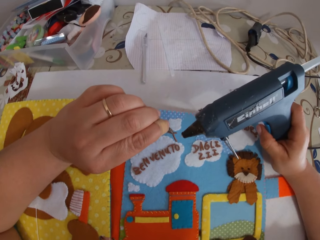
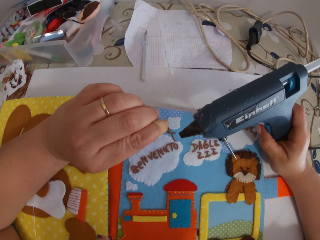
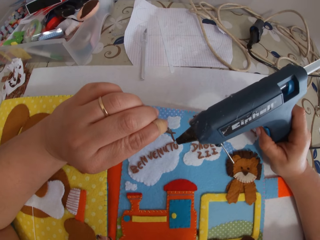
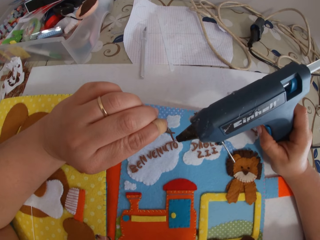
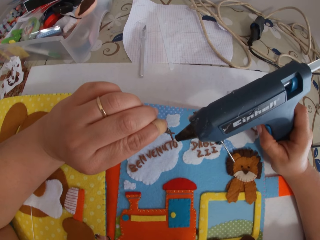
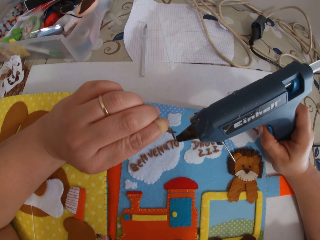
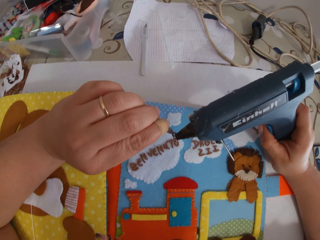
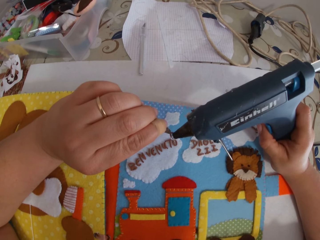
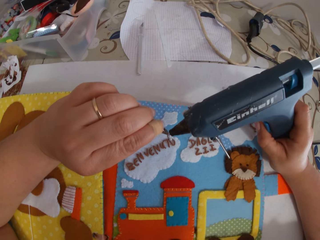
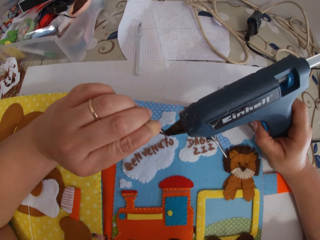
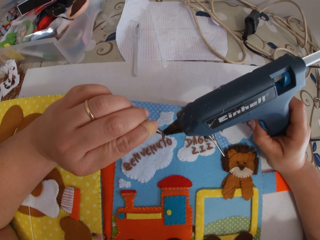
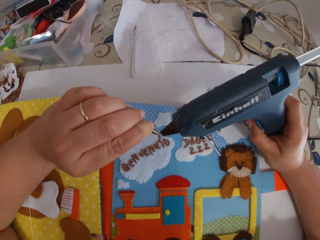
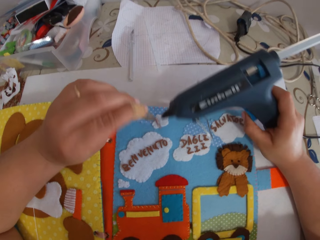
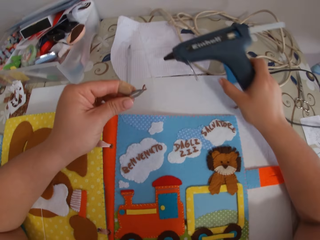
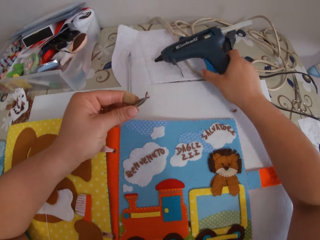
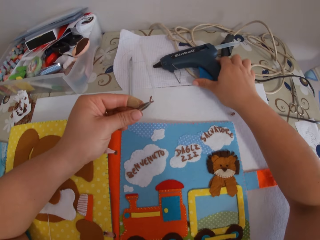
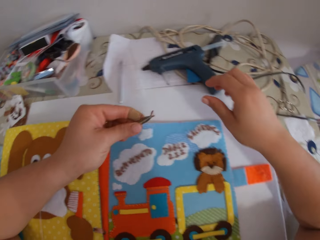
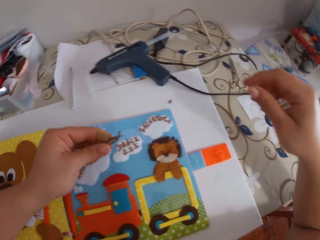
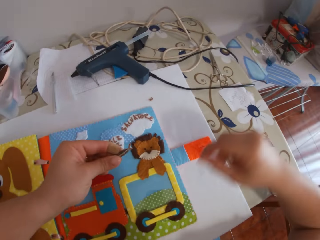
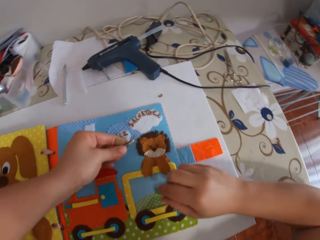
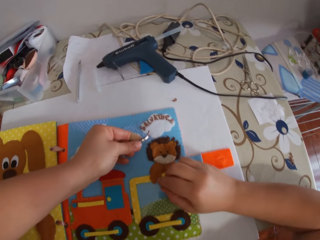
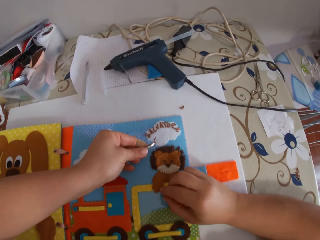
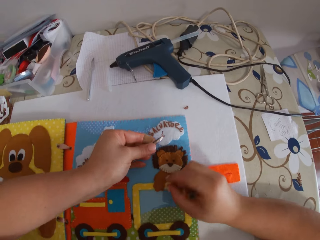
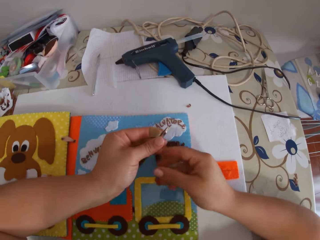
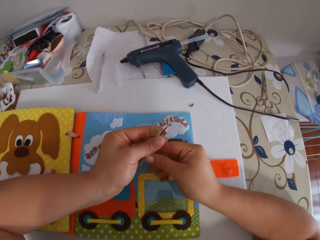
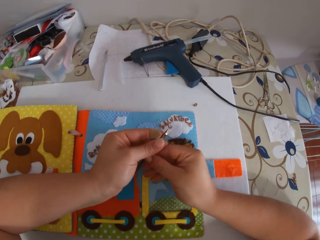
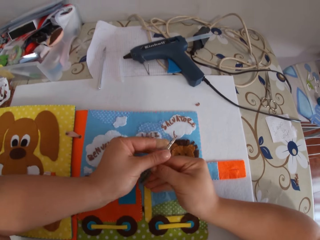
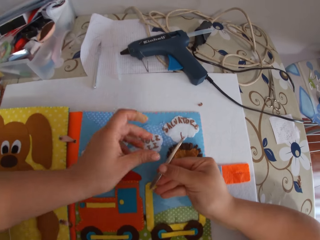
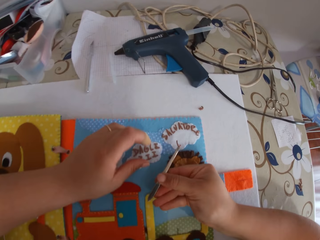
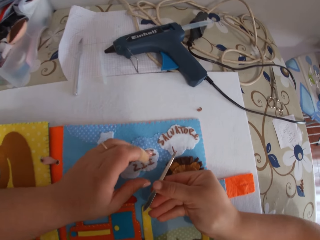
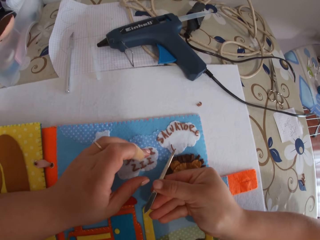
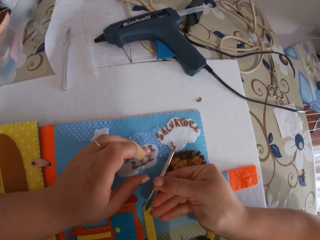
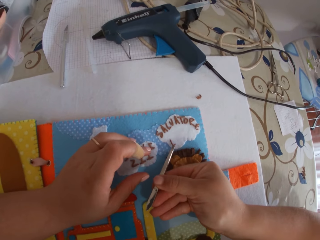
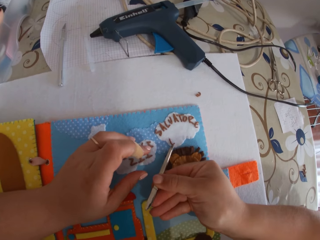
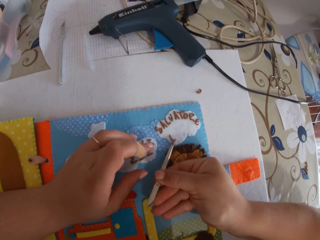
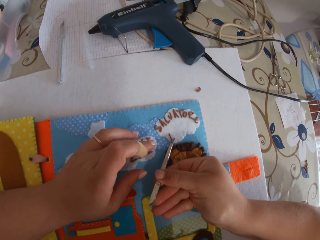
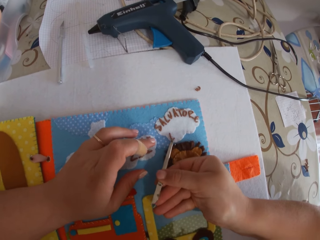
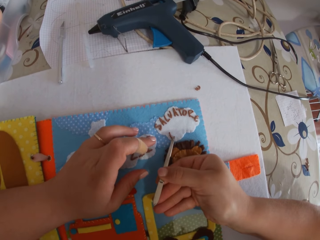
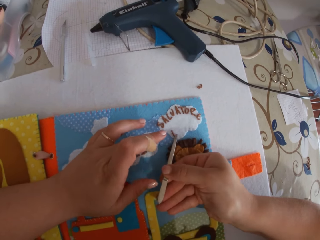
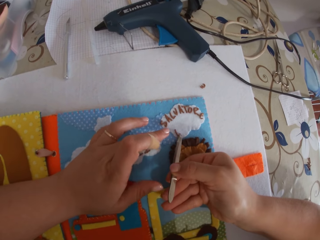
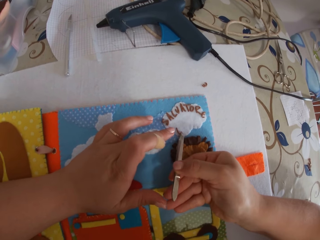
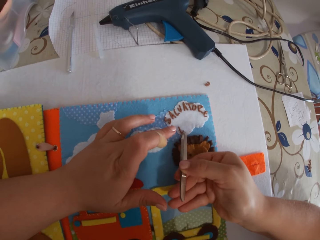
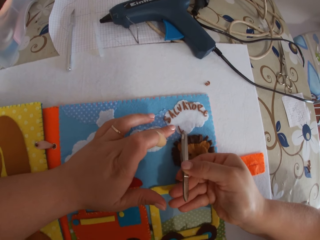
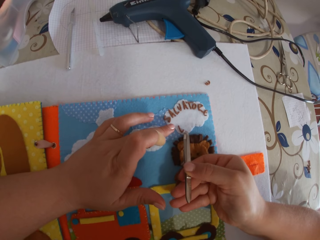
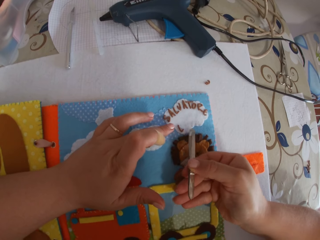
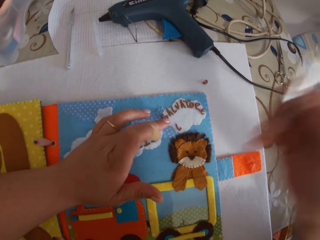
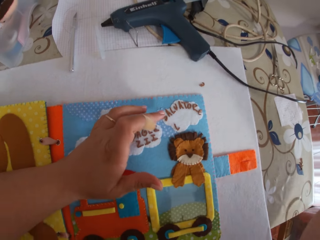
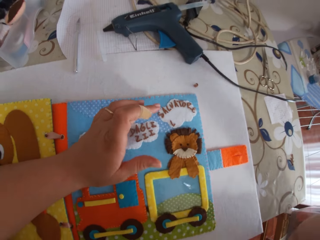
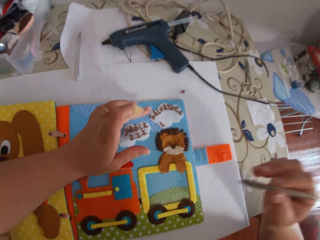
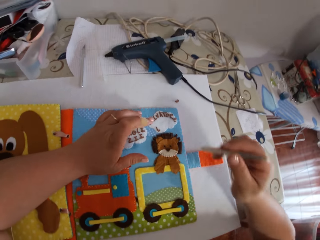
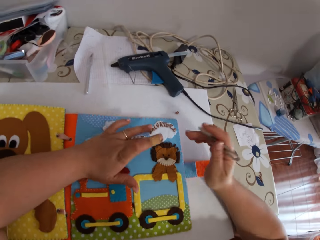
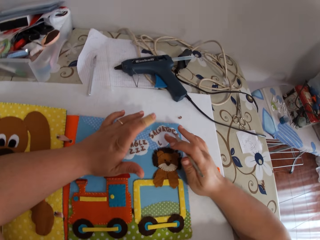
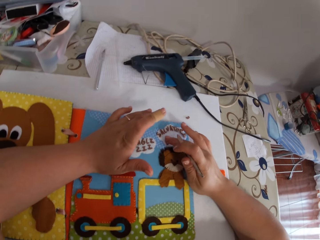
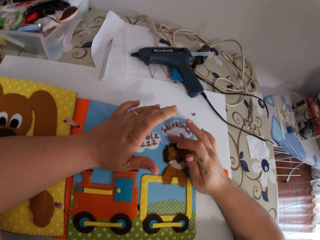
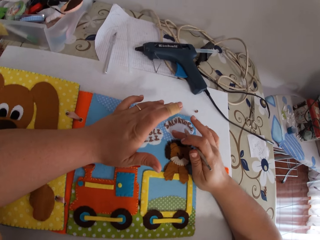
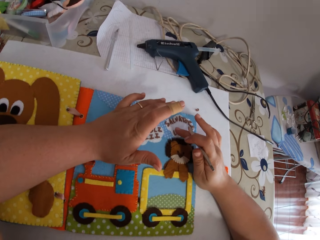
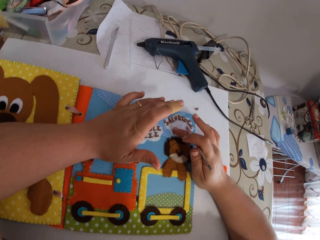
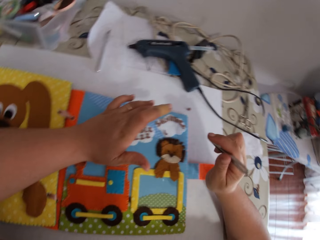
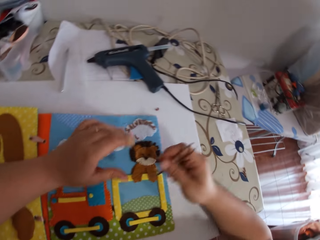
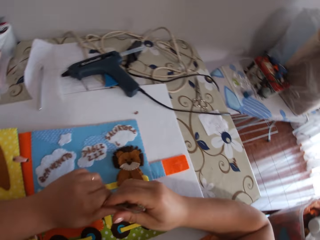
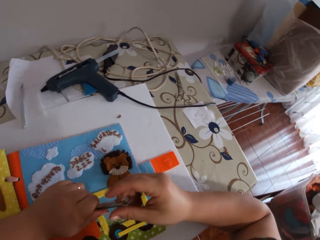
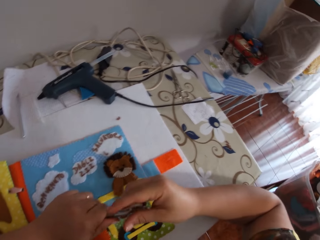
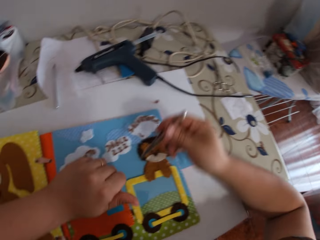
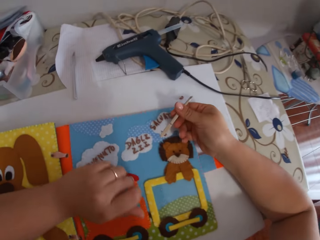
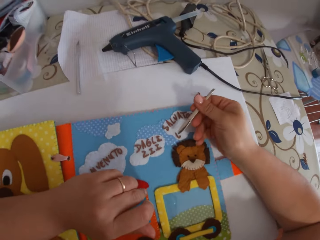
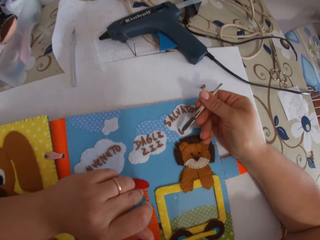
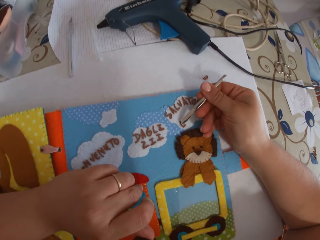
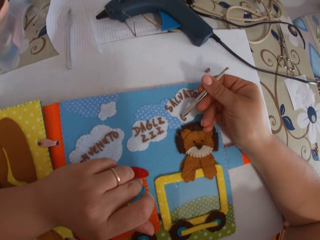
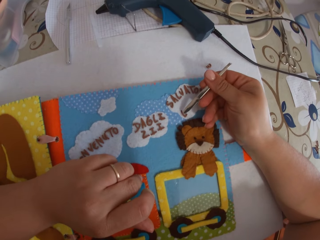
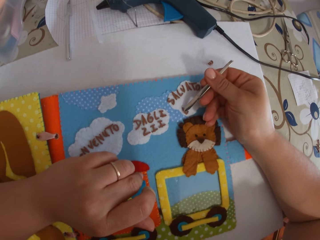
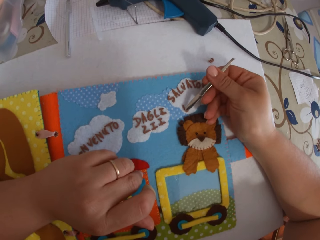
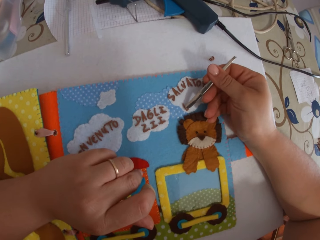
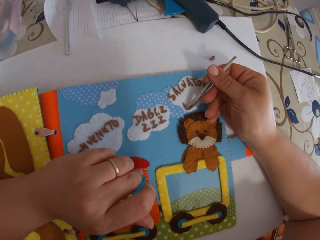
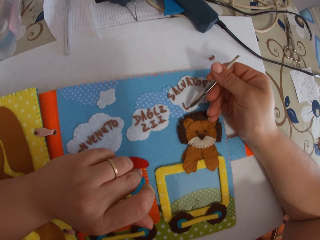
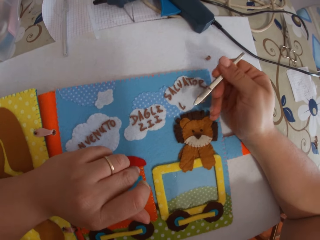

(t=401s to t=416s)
The camera wearer applies the glue on the sticky letter with the glue gun in her right hand. She drops the glue gun in her left hand on the table. She holds the tweezer in her right hand. She places the sticky letter in the tweezer on the colour book with her right hand. She presses the sticky letter on the colour book with her hands. She presses the sticky letter on the colour book with the tweezer in her right hand.

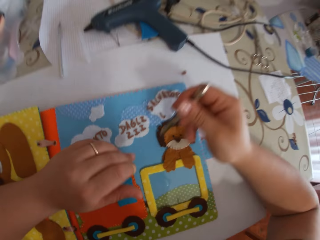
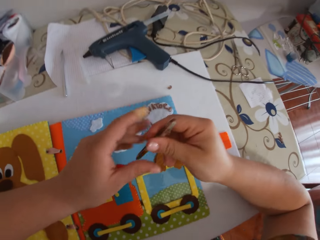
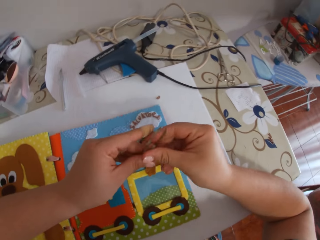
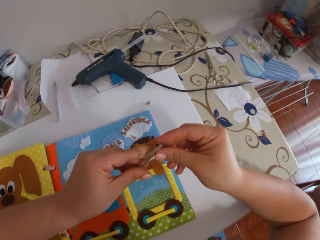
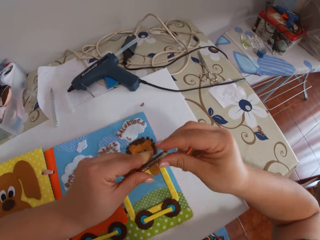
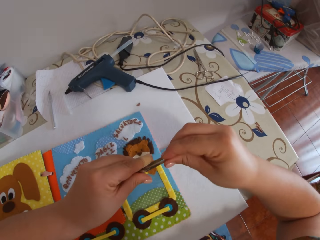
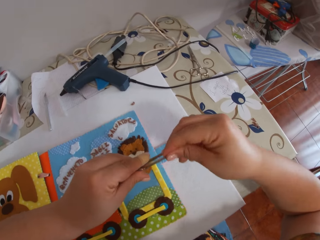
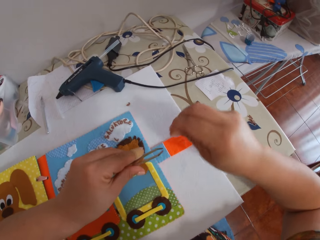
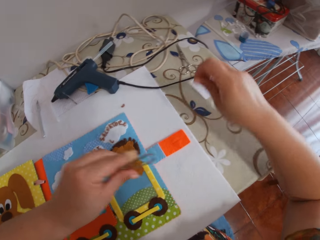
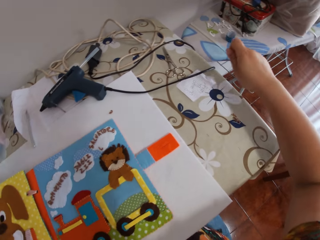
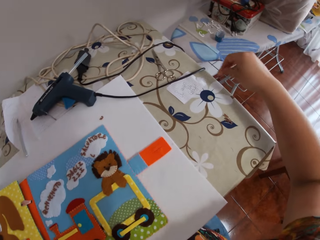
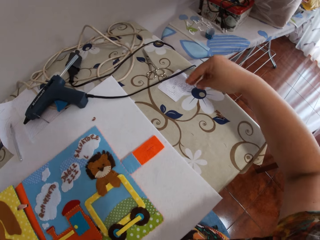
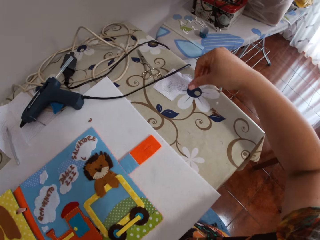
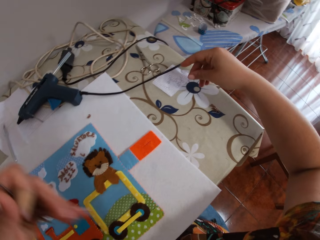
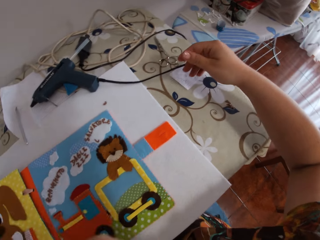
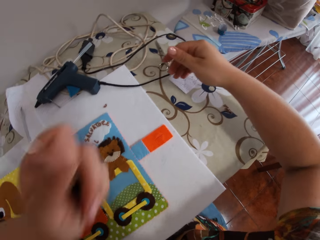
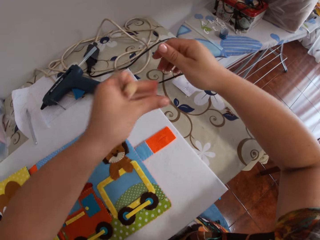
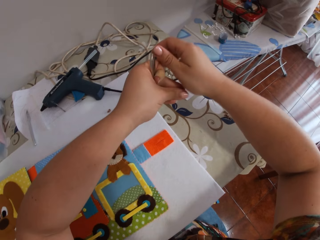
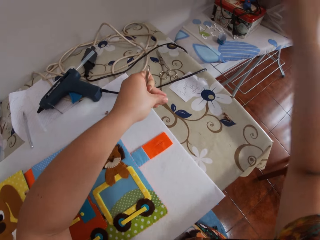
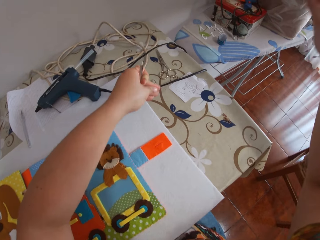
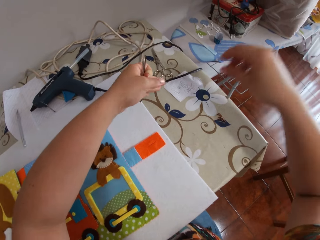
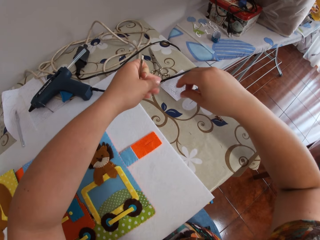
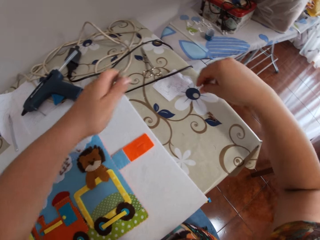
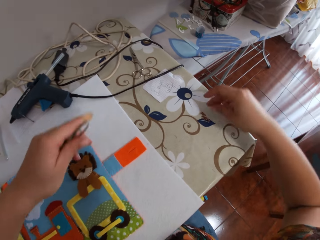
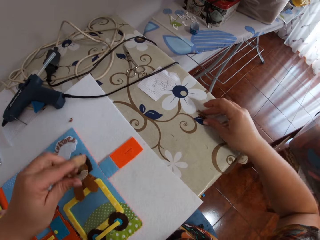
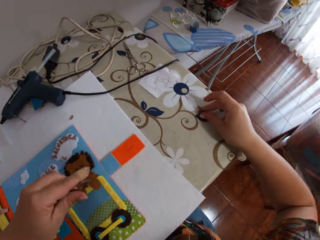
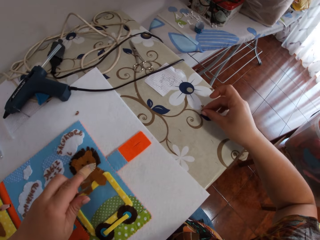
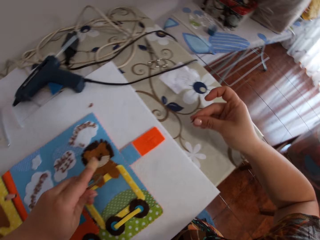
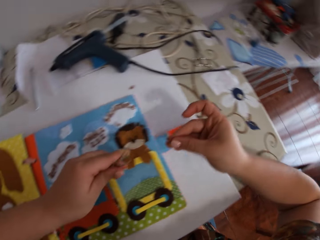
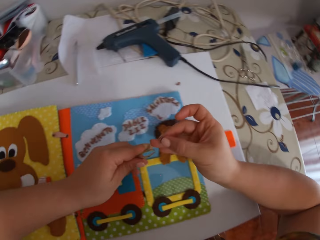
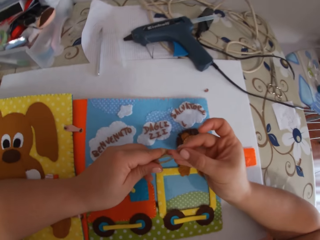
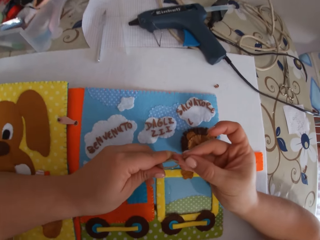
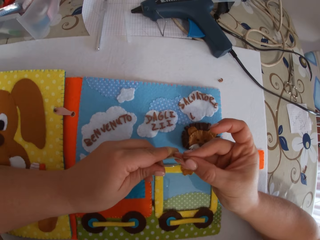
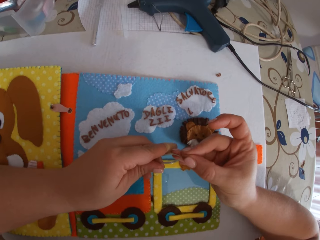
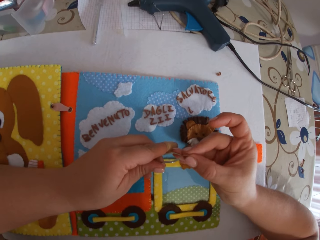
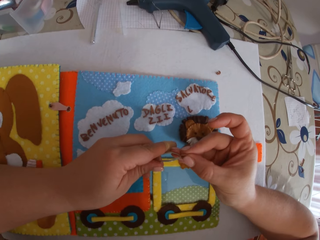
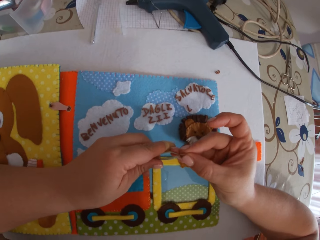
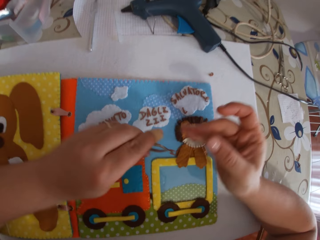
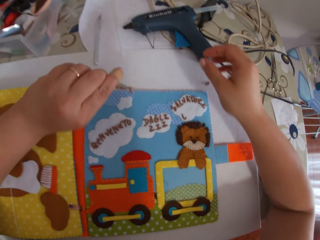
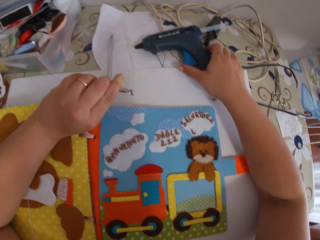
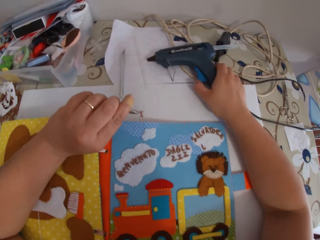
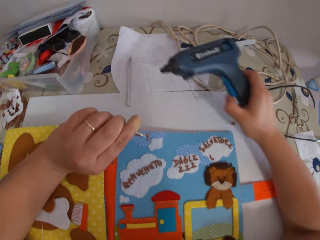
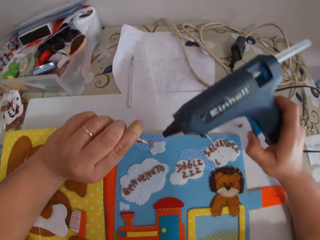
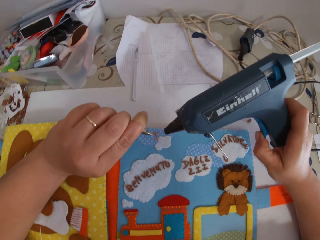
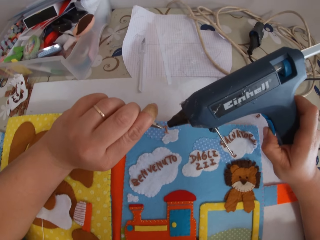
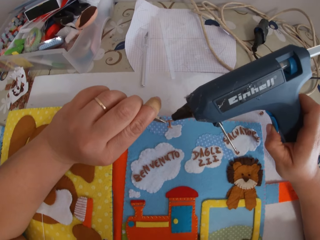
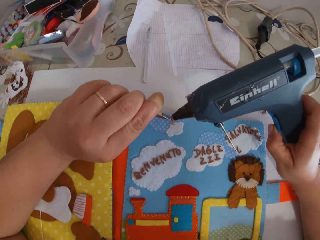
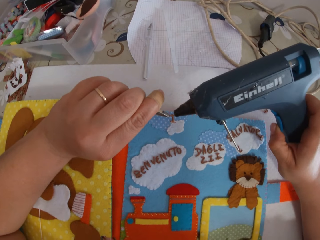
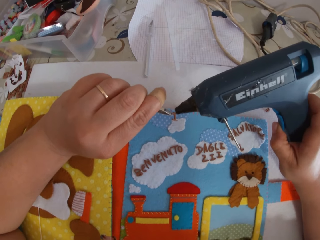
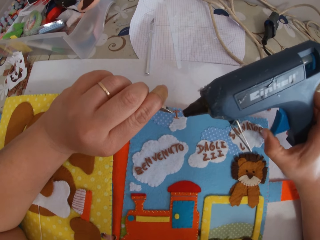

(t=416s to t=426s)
The camera wearer holds the tweezer in her left hand. She cleans the dried glue off the tweezer with her right hand. She drops the glue in her right hand on the table. She picks the paper alphabet from the table. She puts an object on something. She holds the paper alphabet with the pincer. She picks up the glue gun from the table. She puts glue on the paper alphabet with the glue gun.
